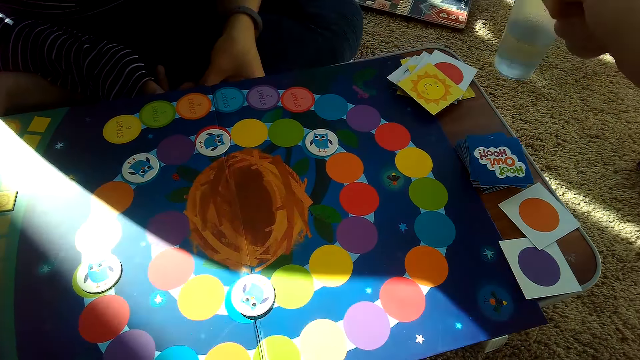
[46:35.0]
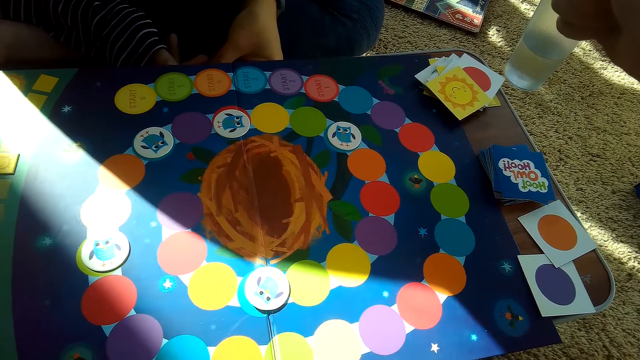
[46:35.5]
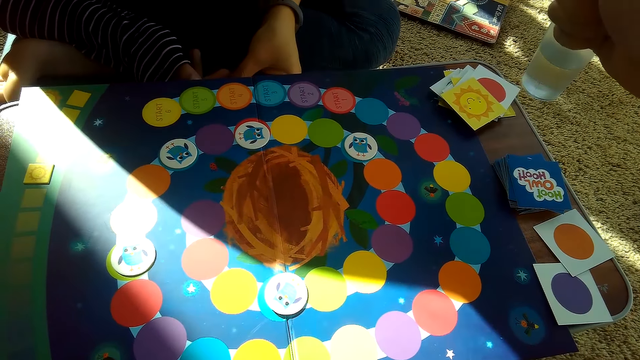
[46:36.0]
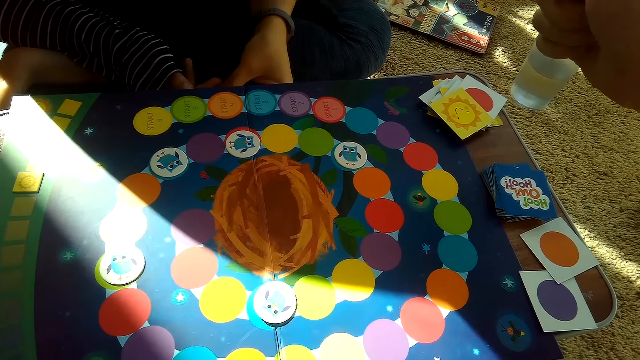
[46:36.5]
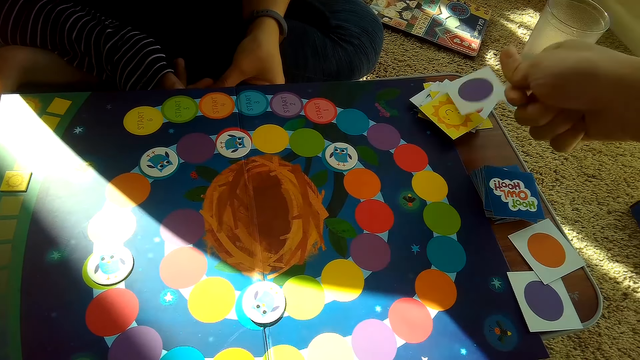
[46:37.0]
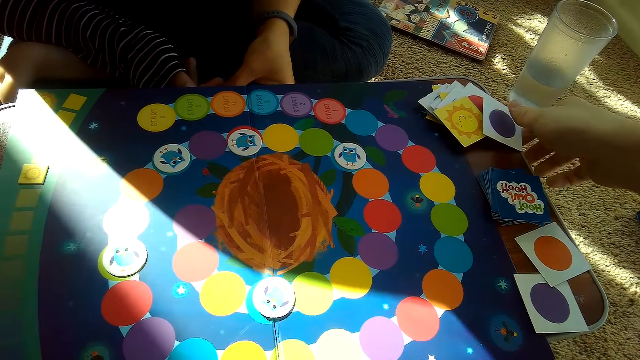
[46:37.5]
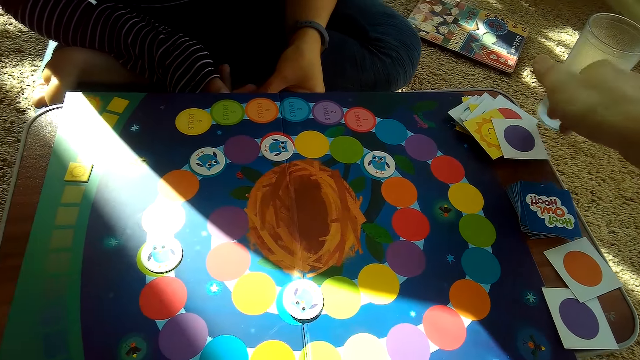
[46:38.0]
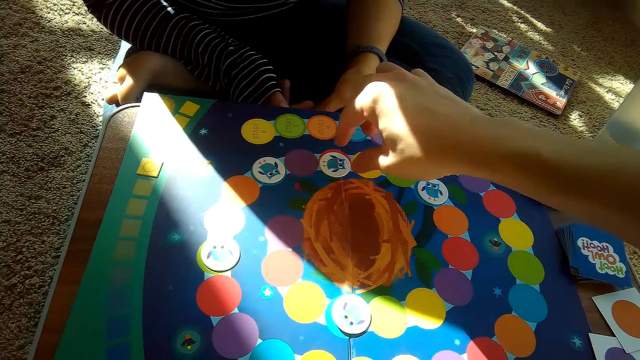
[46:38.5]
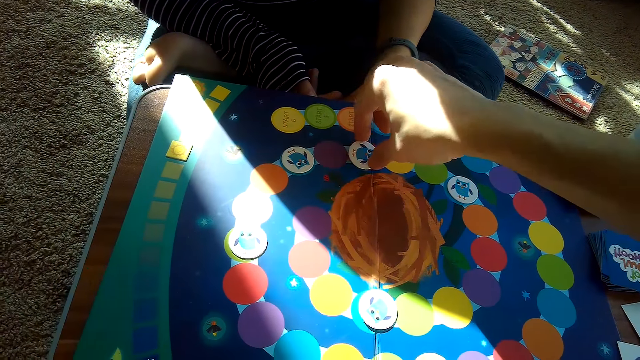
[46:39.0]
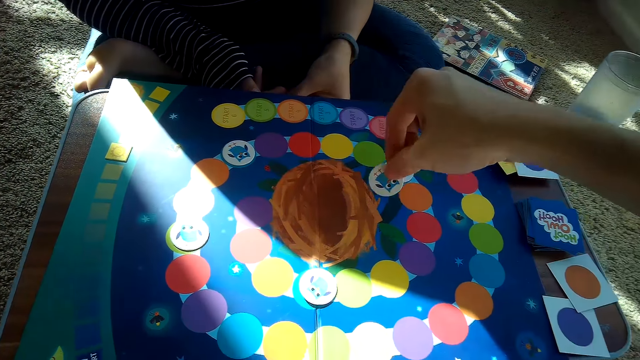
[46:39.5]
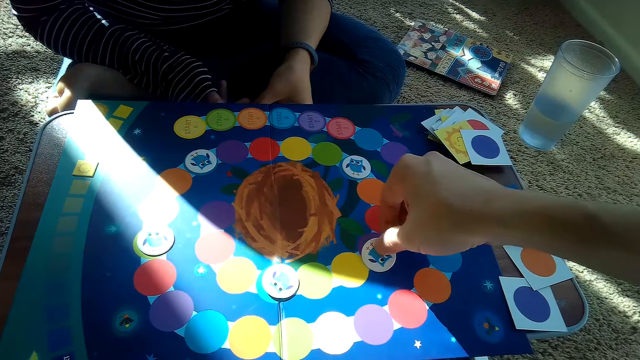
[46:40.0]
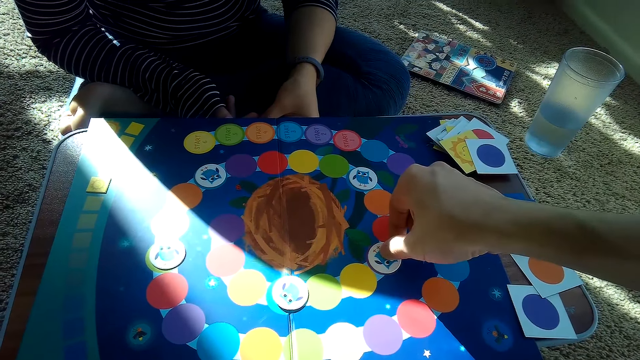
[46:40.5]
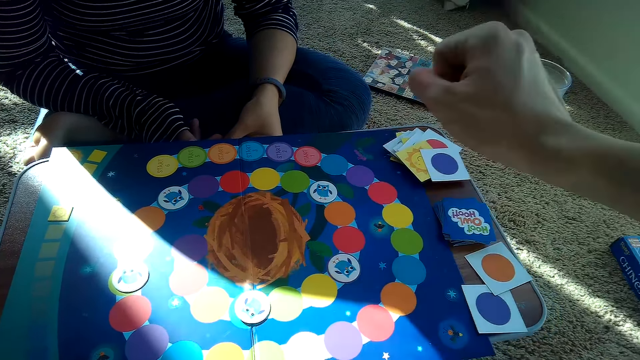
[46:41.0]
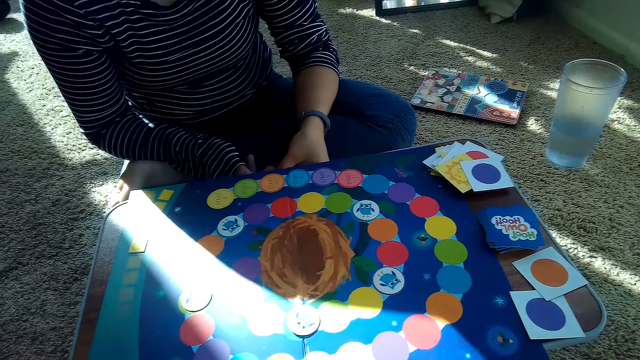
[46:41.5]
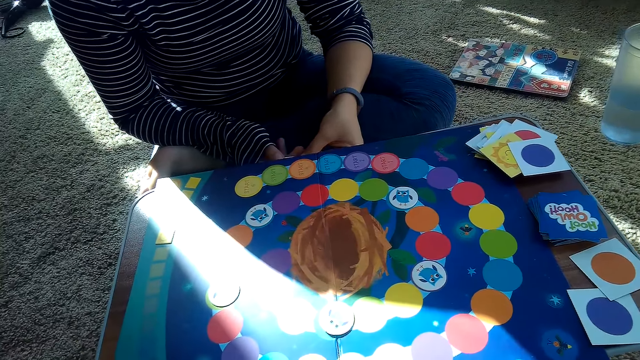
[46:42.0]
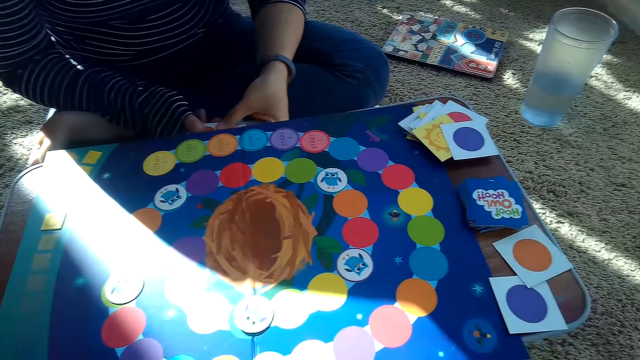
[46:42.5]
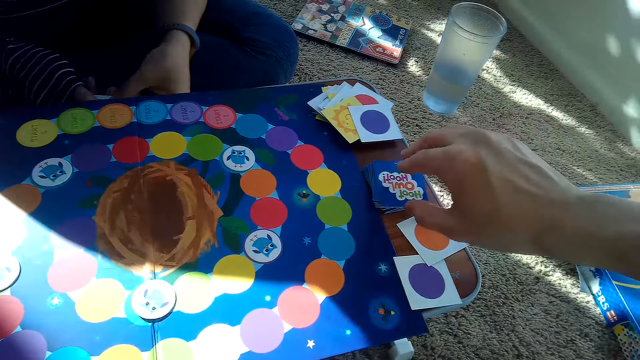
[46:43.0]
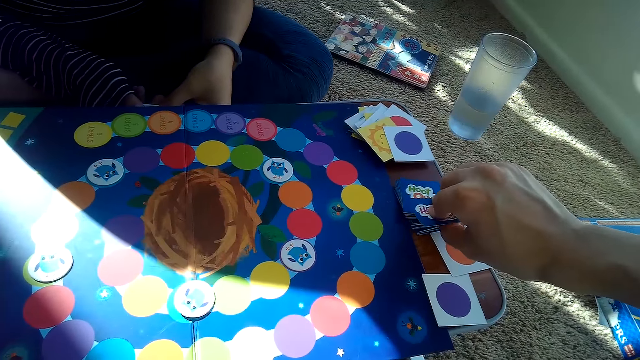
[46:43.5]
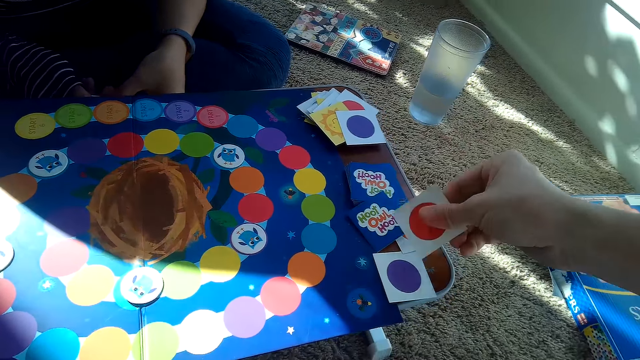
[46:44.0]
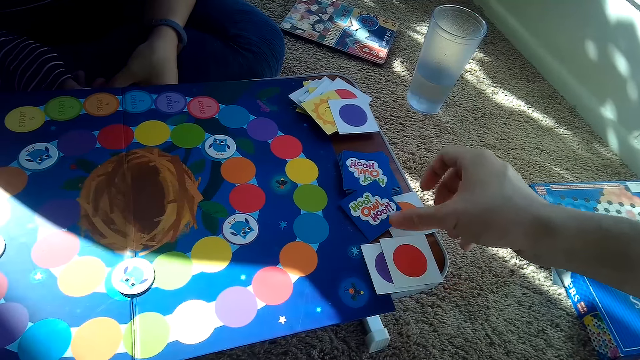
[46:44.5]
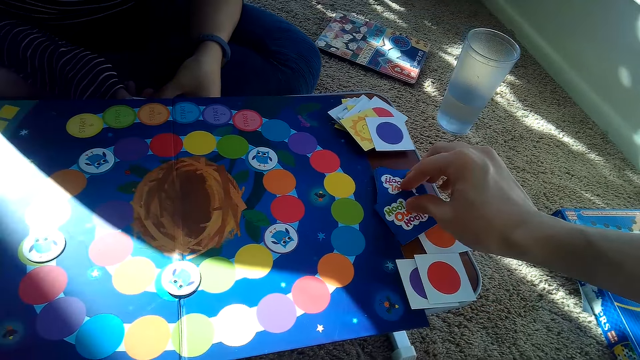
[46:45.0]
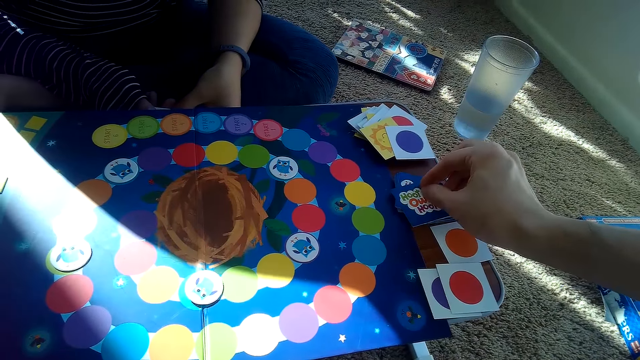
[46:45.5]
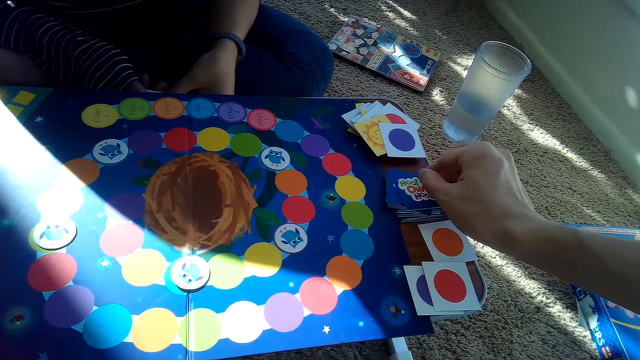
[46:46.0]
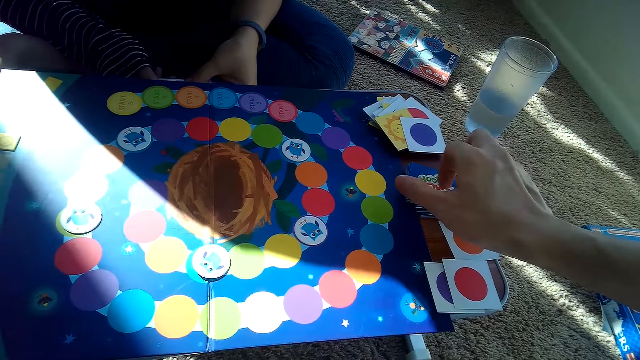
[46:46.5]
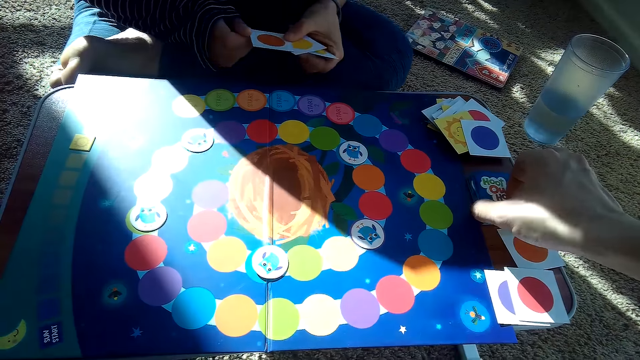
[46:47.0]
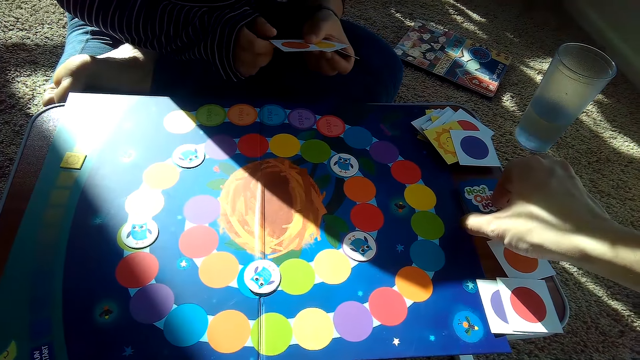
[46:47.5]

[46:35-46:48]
The camera wearer places the card on the partner's stack of cards on the table with his right hand. He takes a card. He moves a chip on the game board with his right hand. He puts down the card. He picks a card from the stack of cards on the table with his right hand. He places the card in his hand on his stack of cards on the table. He arranges the cards.

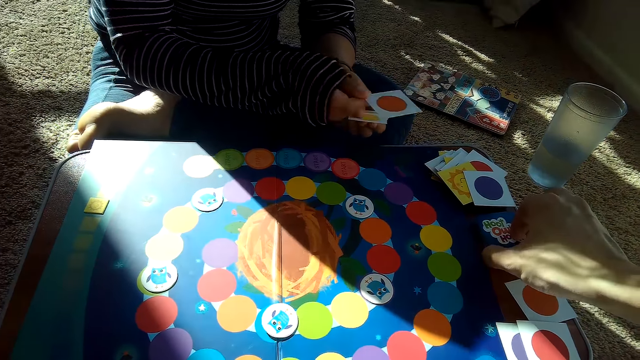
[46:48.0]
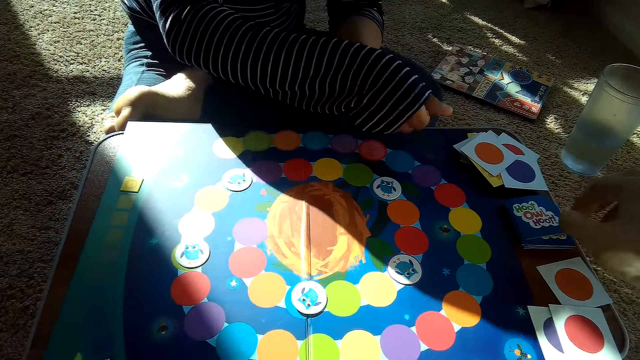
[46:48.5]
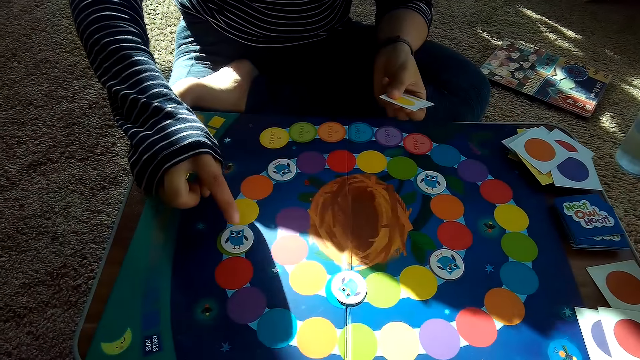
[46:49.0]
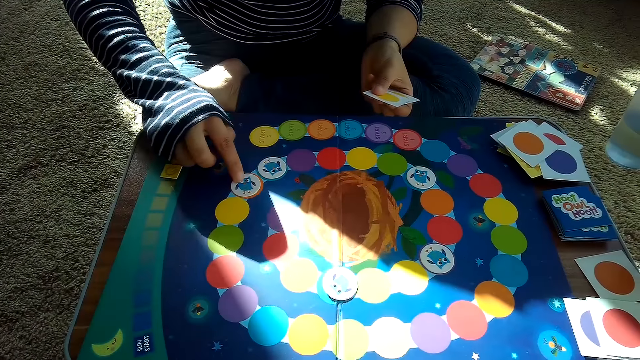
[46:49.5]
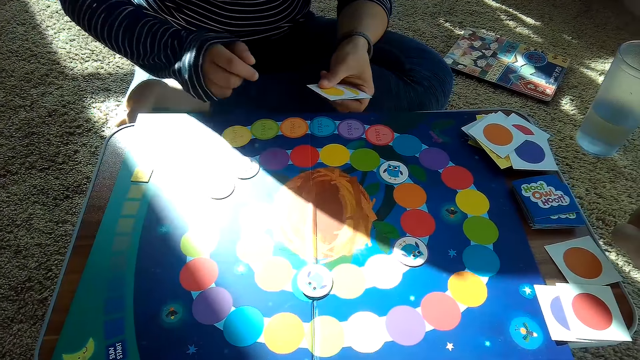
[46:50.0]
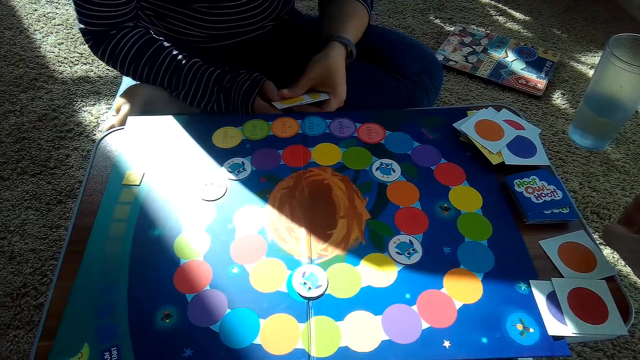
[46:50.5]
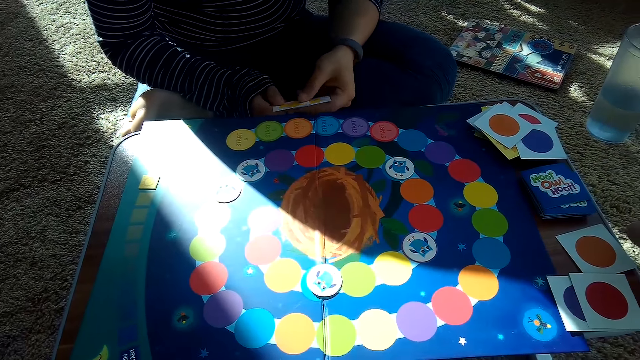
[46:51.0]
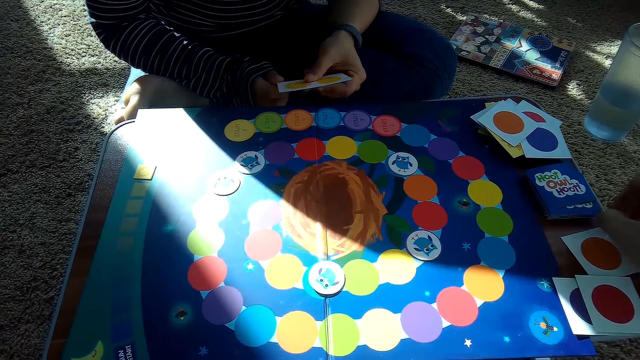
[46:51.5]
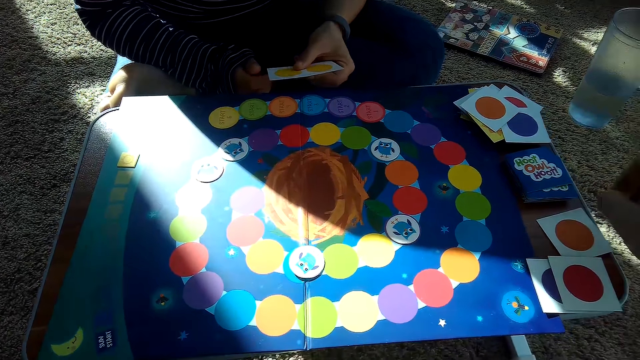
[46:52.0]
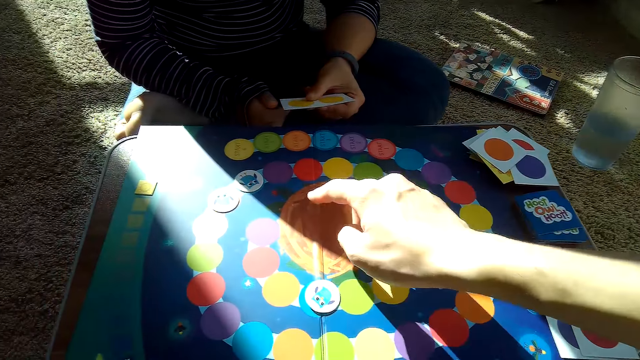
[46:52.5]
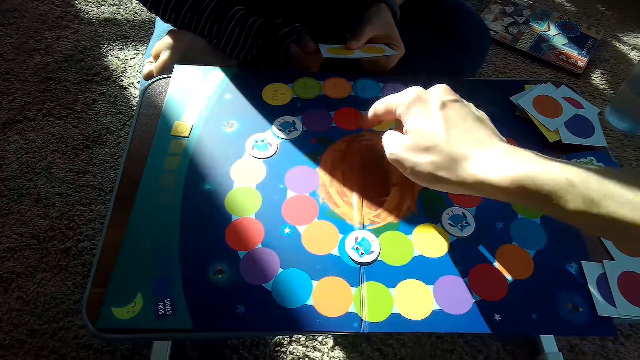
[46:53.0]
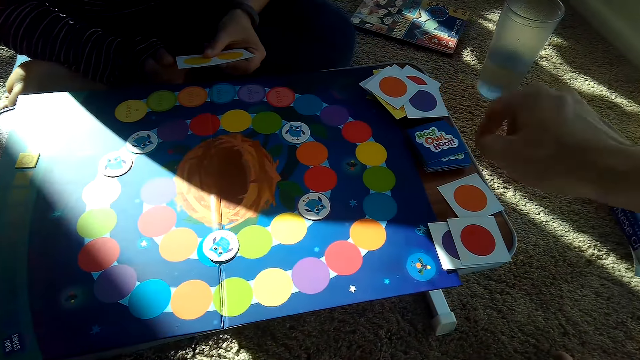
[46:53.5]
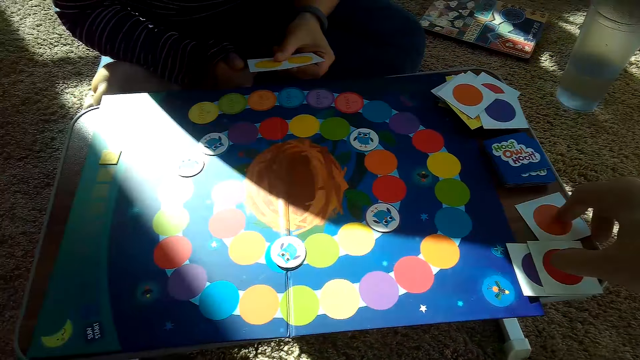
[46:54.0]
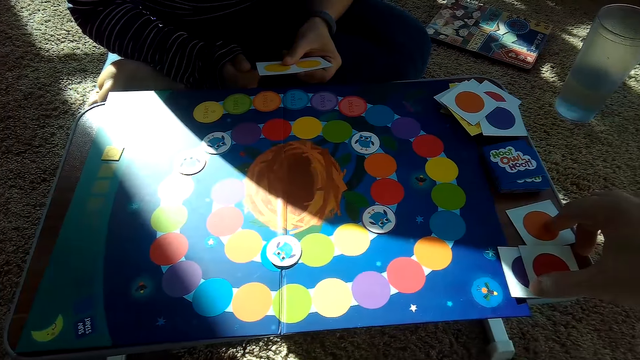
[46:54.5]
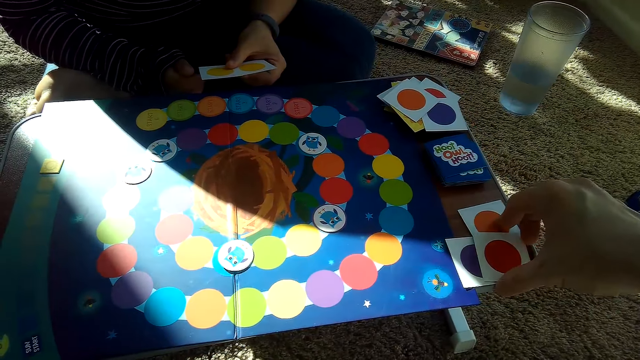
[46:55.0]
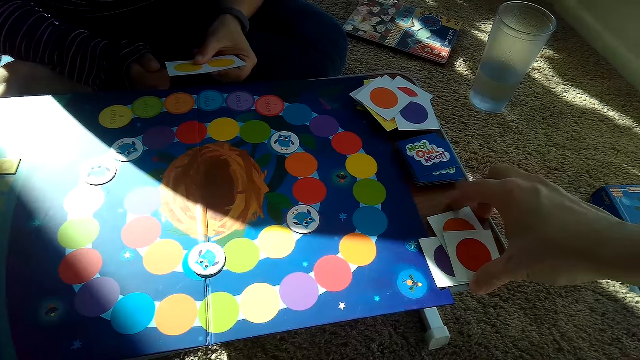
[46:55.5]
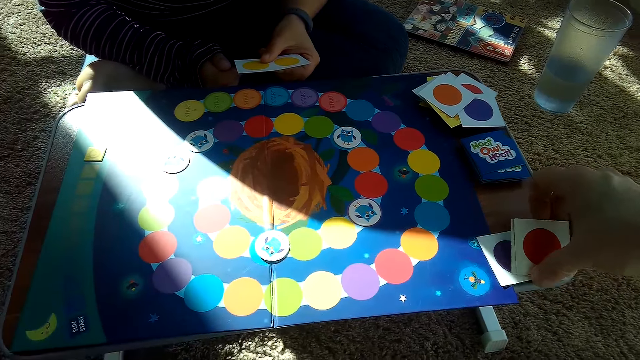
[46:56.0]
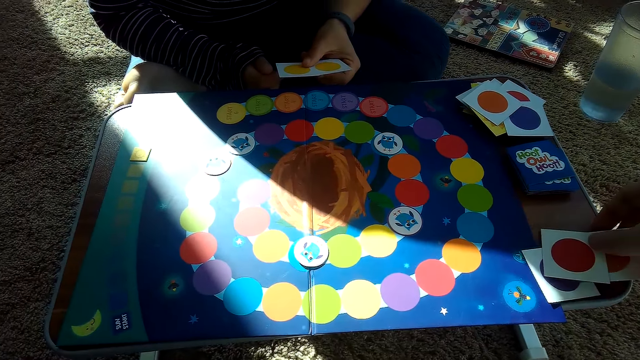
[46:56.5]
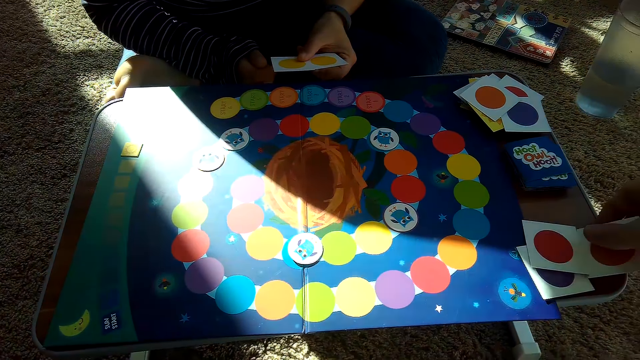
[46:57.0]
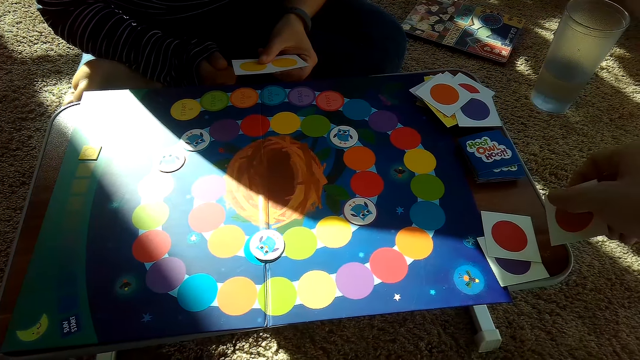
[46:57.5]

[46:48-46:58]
The partner drops a card on her stack of cards on the table with her right hand and moves a card. The camera wearer picks a card from the stack of cards on the table with his right hand. He converses with the partner. He takes a card.
